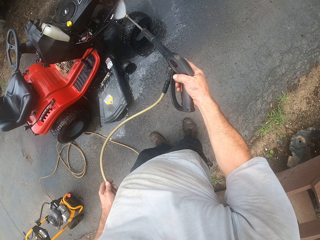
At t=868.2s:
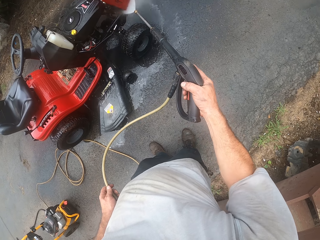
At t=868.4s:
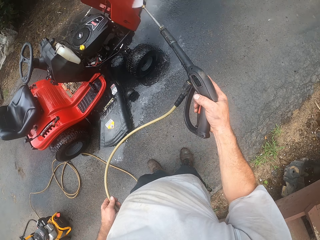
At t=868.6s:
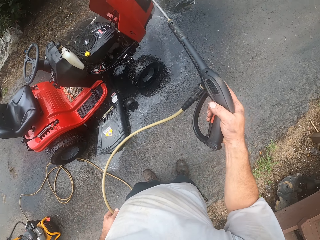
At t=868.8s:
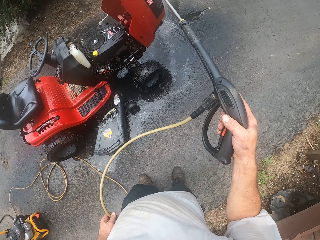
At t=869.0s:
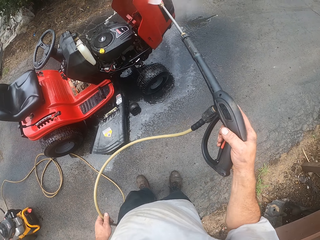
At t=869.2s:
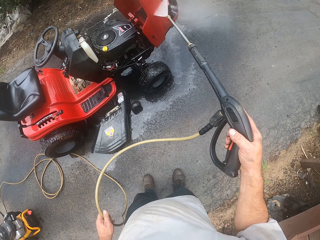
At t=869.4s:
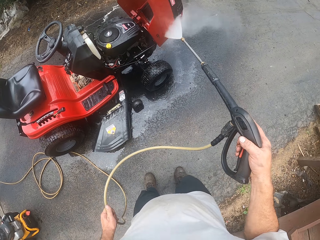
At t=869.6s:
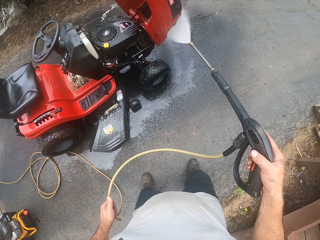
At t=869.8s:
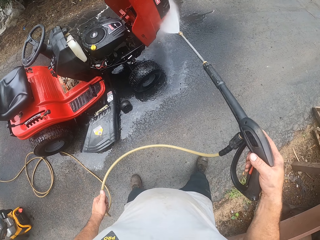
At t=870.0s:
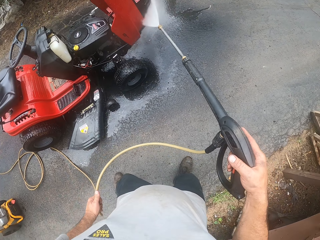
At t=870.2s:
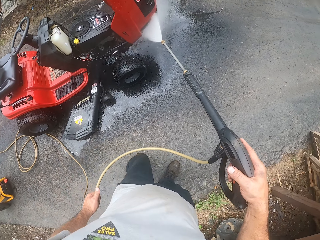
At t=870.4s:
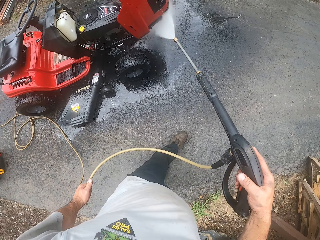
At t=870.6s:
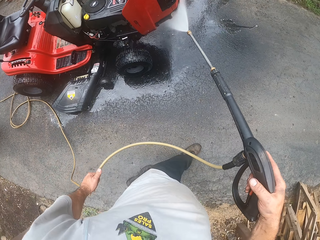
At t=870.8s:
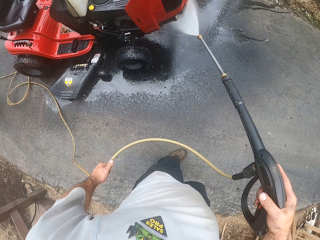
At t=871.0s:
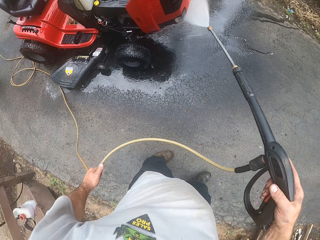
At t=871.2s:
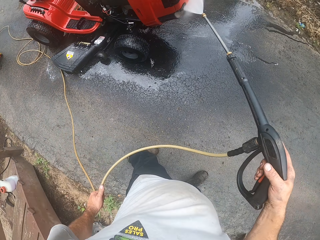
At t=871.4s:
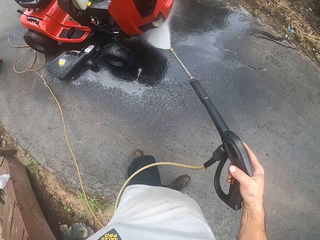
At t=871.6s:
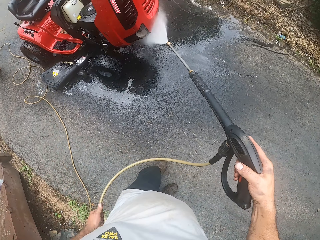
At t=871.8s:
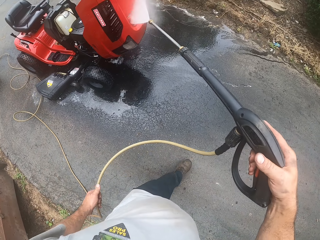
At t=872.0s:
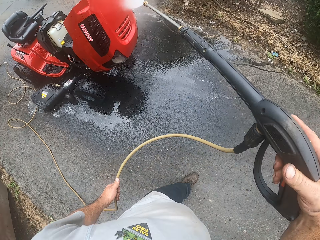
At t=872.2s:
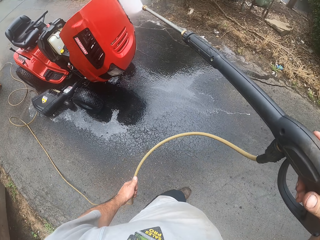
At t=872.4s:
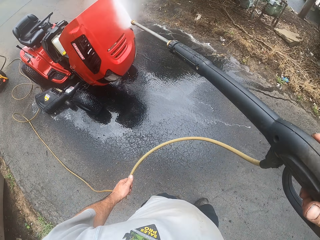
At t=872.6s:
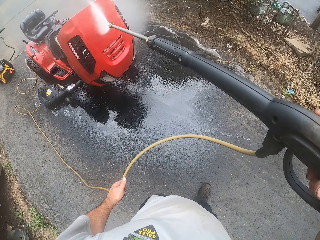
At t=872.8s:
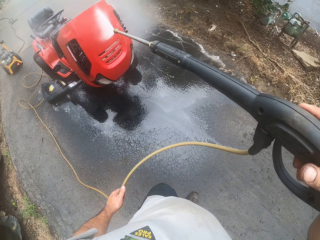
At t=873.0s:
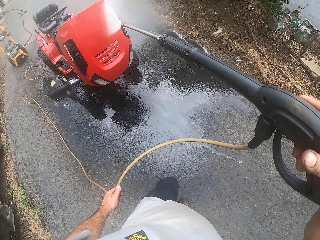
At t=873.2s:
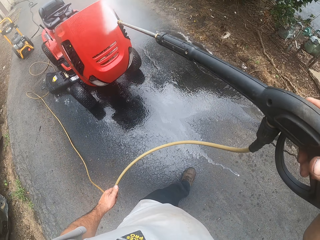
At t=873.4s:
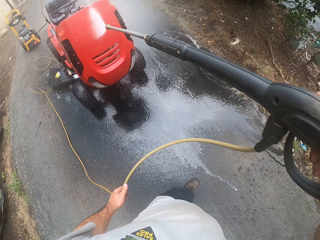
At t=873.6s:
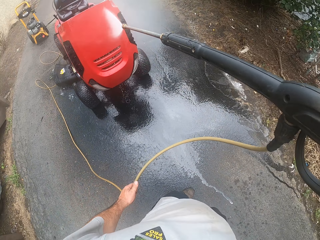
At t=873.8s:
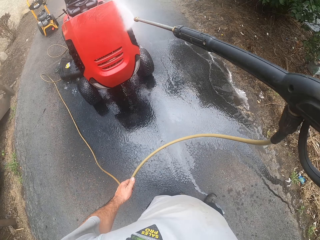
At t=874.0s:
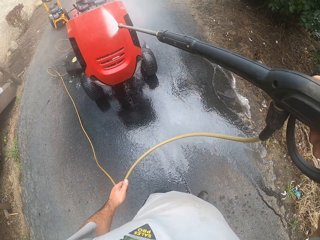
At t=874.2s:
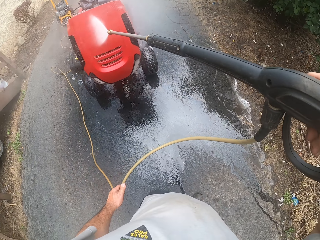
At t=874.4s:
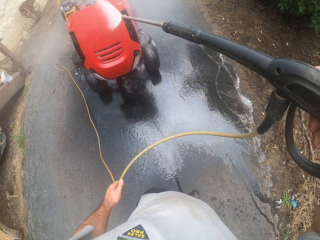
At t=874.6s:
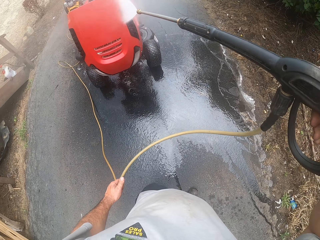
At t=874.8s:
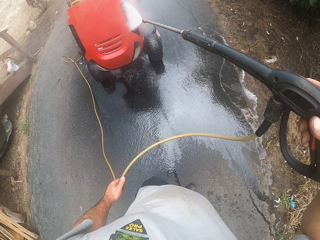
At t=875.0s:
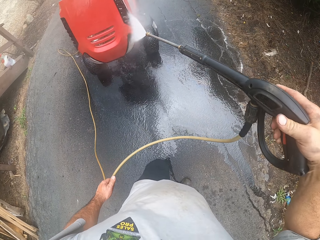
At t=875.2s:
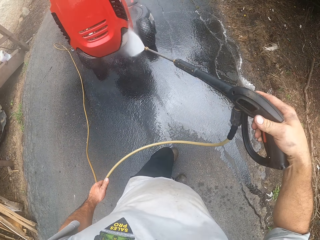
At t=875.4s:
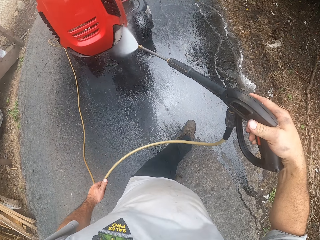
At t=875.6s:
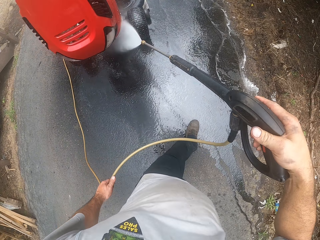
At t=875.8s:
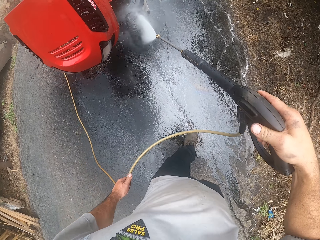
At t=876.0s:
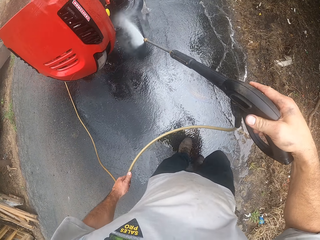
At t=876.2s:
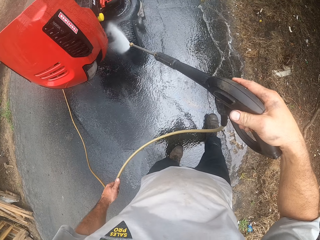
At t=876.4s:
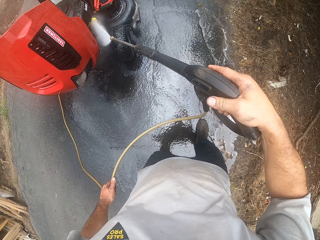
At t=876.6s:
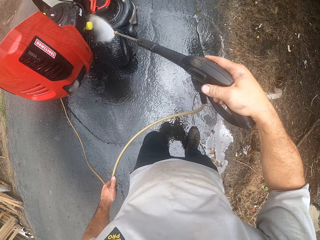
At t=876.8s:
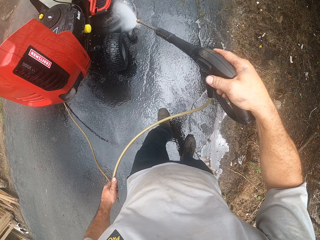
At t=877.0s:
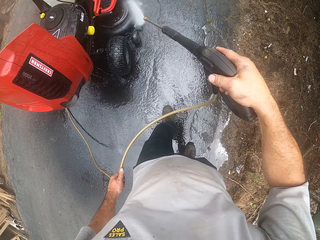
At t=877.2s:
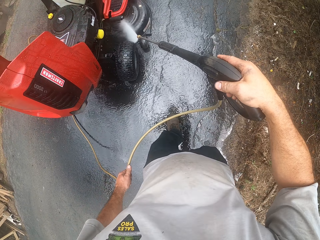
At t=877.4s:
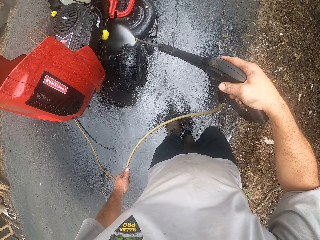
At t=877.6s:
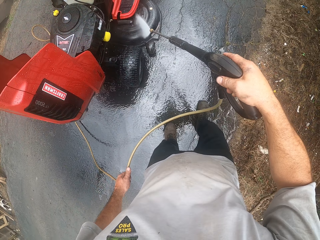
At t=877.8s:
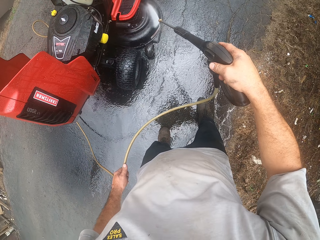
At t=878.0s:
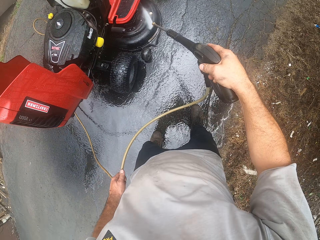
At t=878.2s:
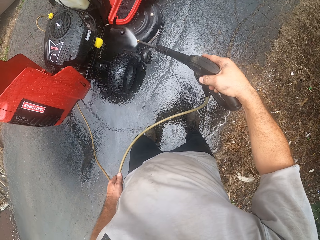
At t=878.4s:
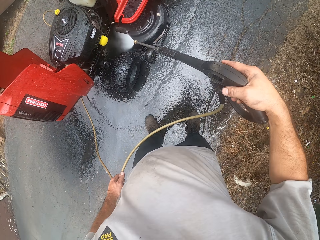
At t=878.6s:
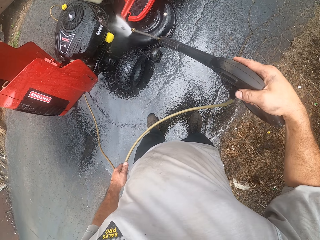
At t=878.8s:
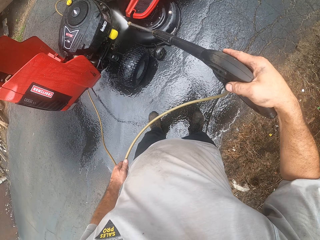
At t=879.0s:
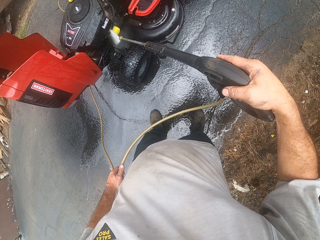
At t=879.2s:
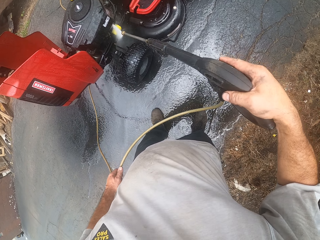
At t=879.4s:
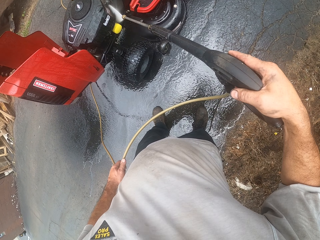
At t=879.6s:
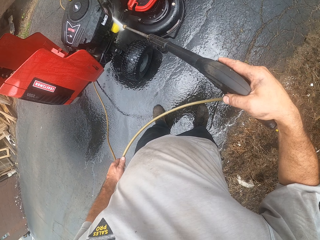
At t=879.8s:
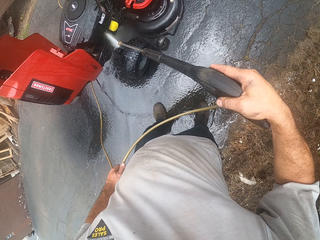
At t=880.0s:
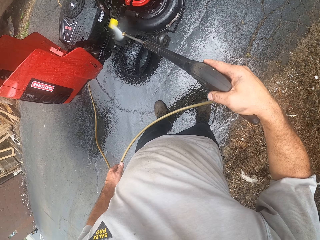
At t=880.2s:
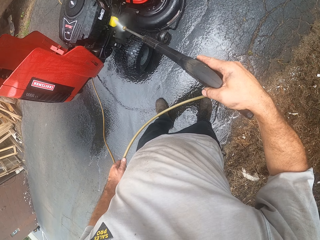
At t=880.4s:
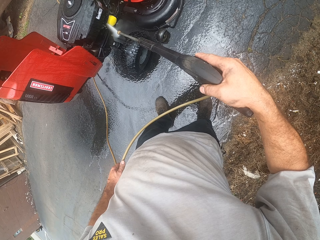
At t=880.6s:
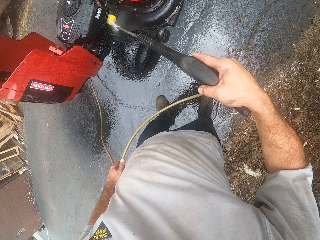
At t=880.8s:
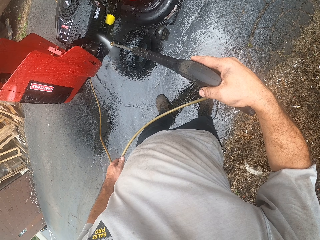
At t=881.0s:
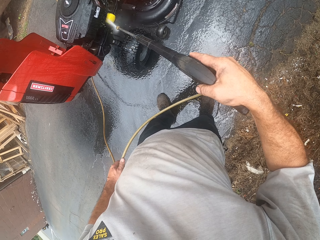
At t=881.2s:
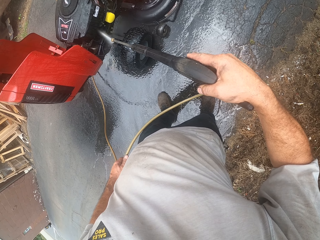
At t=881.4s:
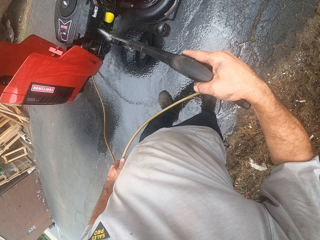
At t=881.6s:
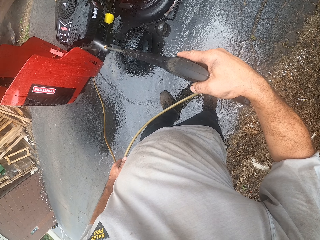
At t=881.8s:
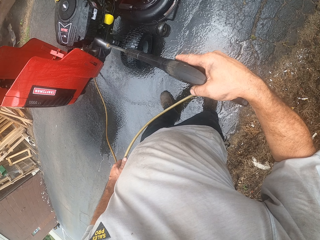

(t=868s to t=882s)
The camera wearer walks around the lawn mower and washes the lawn mower. They stand beside the lawn mower and wash the lawn mower. They walk towards the lawn mower and wash the lawn mower.

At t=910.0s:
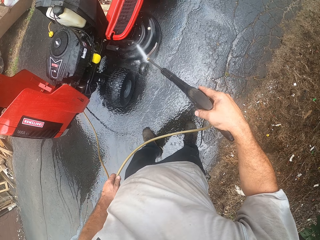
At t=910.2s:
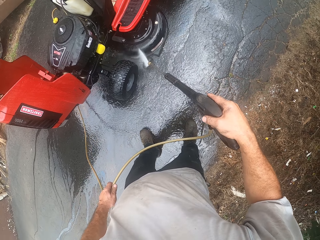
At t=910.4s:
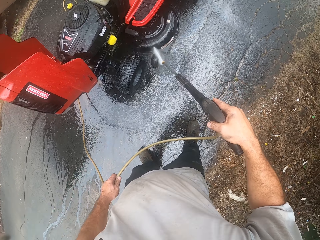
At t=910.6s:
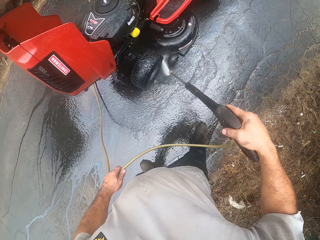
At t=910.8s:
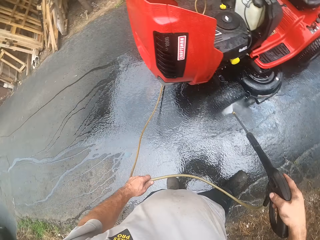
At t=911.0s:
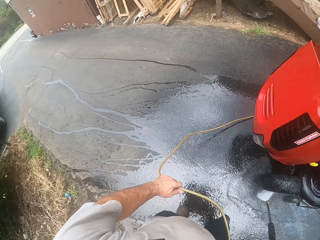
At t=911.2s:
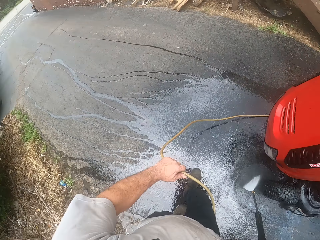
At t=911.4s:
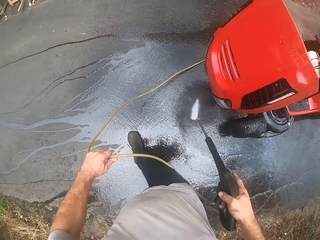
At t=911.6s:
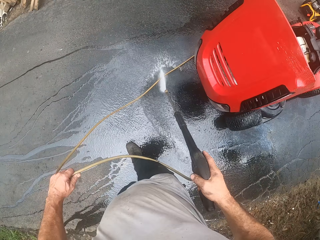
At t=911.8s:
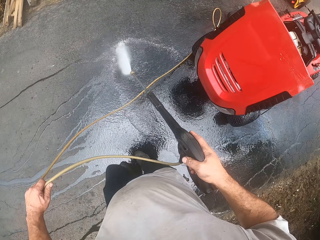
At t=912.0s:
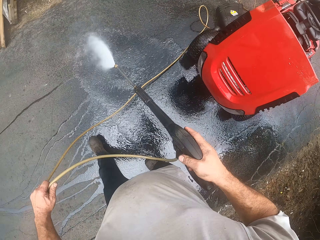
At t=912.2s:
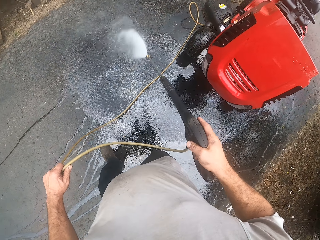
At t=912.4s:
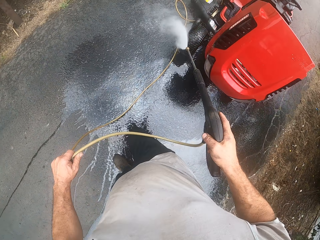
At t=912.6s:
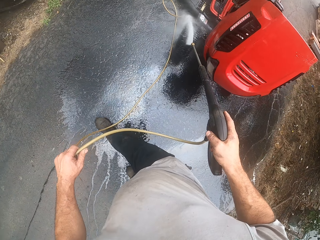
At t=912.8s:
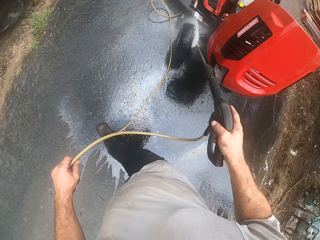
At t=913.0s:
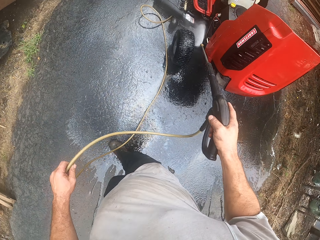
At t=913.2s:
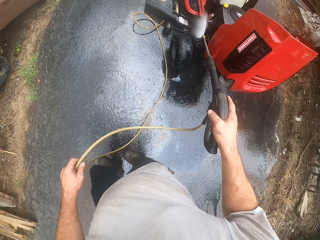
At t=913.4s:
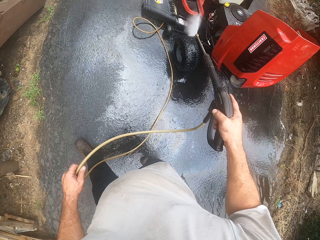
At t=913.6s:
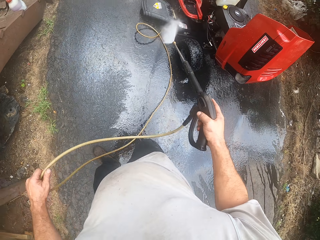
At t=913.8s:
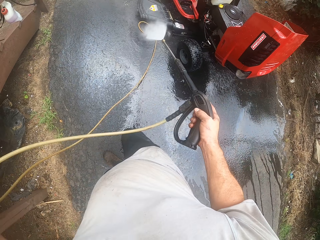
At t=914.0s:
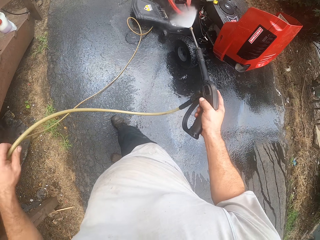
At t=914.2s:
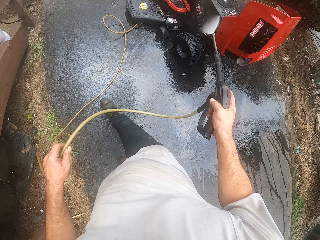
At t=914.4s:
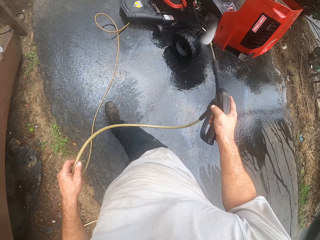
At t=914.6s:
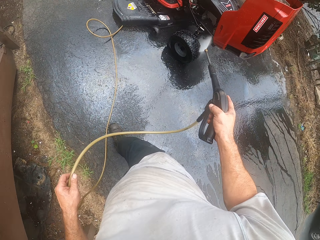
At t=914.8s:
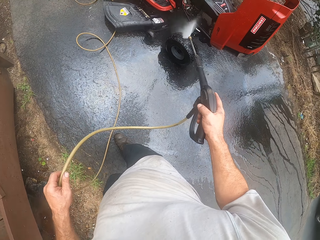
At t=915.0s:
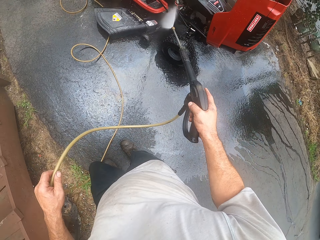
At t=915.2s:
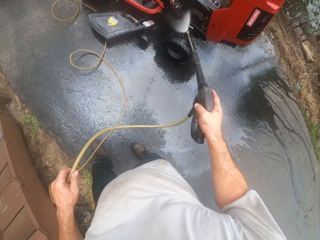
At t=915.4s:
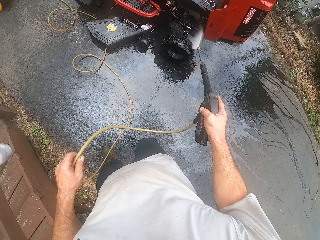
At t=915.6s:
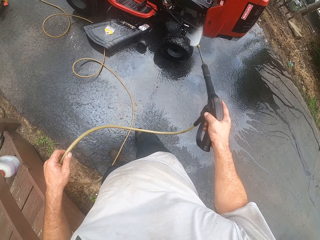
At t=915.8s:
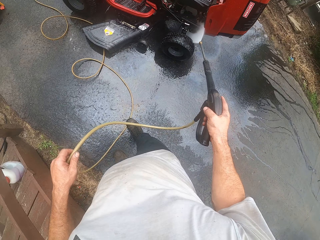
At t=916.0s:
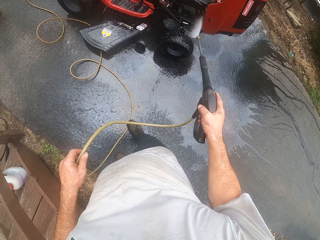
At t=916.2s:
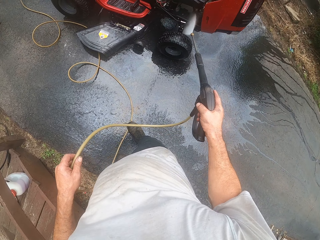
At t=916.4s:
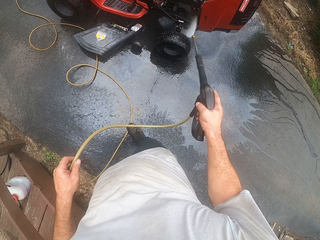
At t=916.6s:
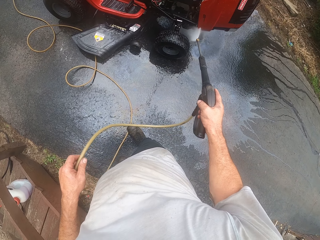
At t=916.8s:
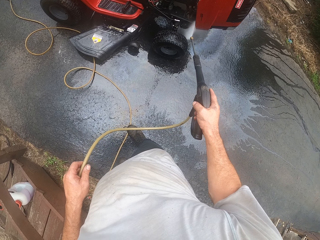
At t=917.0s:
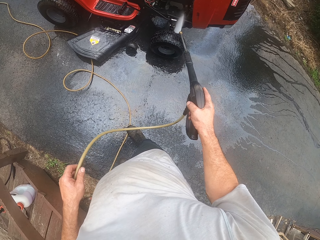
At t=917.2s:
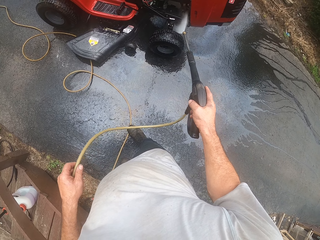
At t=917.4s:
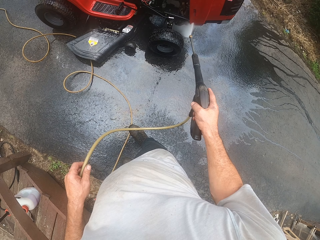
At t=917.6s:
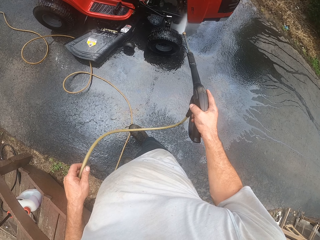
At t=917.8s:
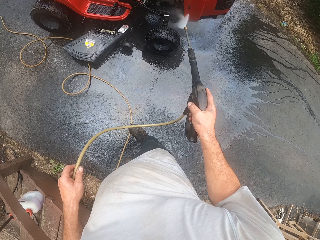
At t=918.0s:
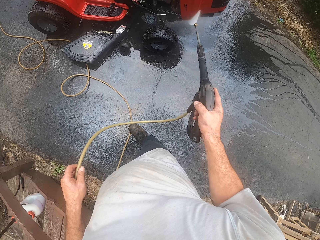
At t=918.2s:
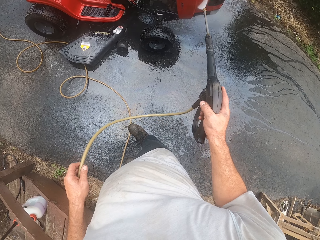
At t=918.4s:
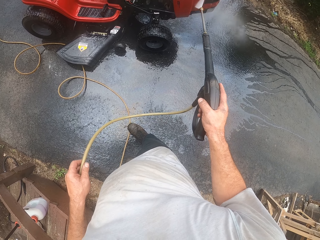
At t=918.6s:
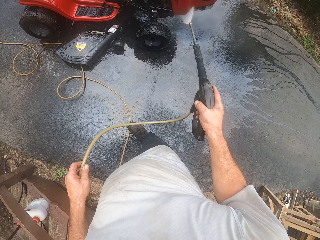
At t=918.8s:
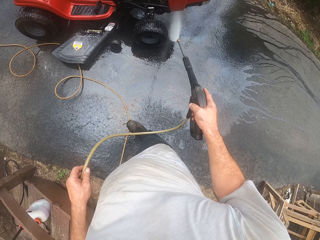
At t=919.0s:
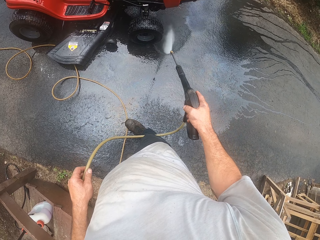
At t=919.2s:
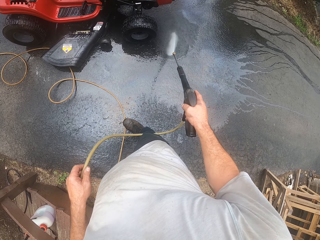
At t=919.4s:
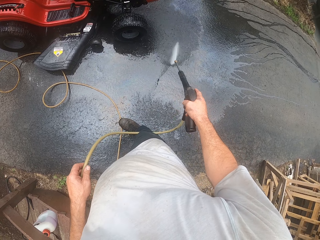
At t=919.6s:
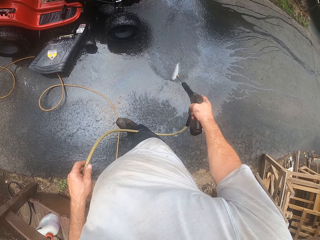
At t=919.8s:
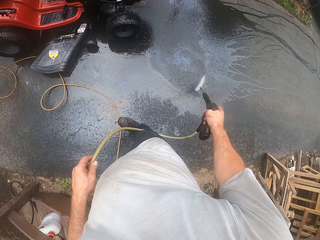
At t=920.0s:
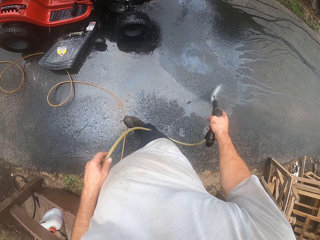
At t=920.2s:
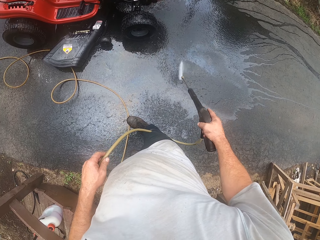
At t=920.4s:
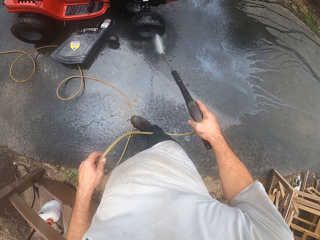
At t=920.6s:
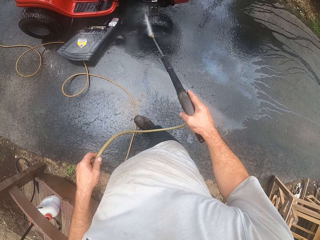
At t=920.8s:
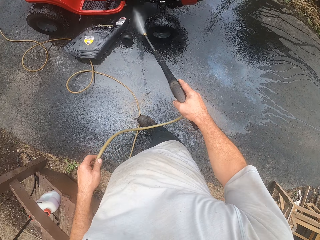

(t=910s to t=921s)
The camera wearer walks around the lawn mower. They spray the ground. They wash the lawn mower. They stand up. They wash the lawn mower. They spray water on the floor.
